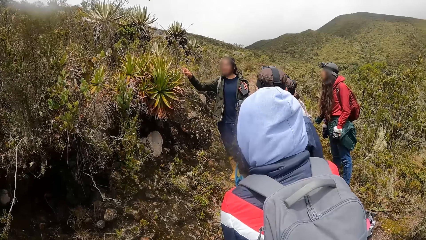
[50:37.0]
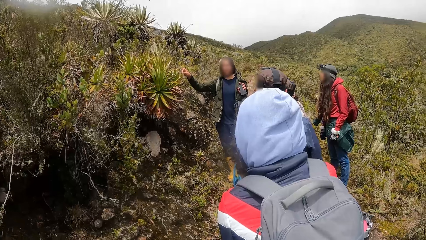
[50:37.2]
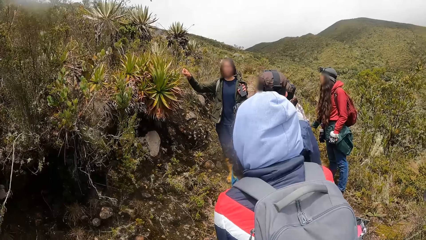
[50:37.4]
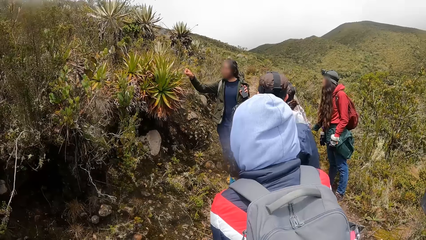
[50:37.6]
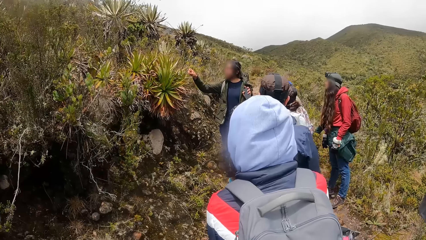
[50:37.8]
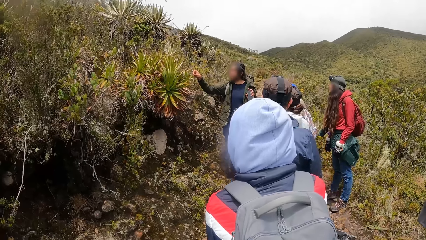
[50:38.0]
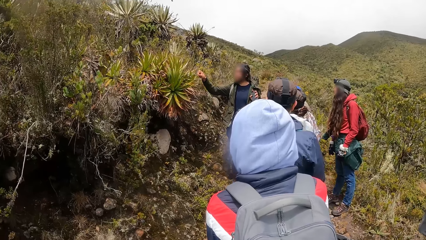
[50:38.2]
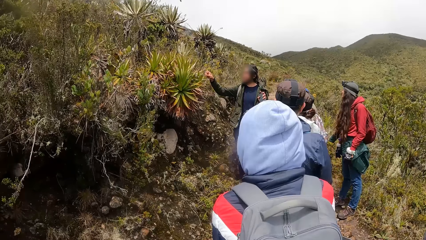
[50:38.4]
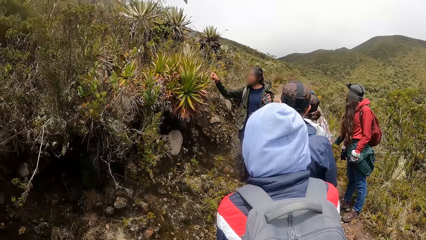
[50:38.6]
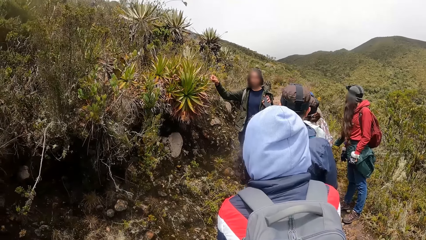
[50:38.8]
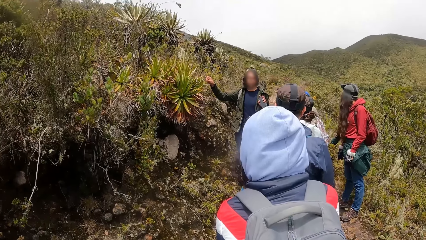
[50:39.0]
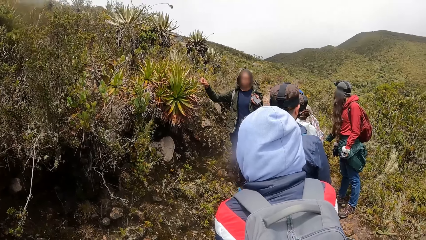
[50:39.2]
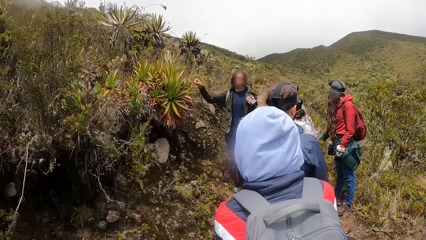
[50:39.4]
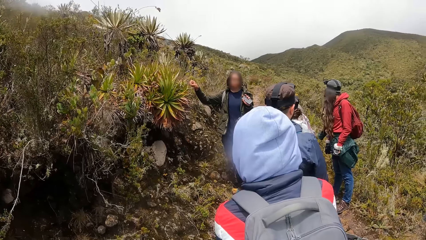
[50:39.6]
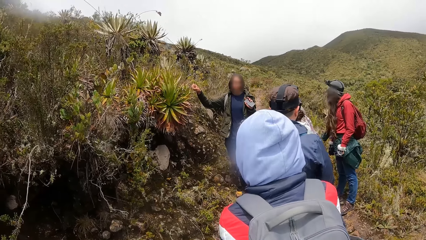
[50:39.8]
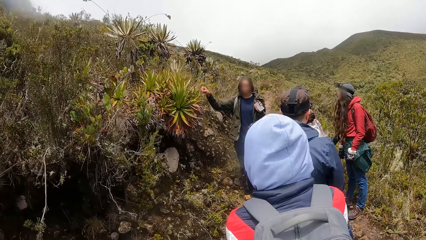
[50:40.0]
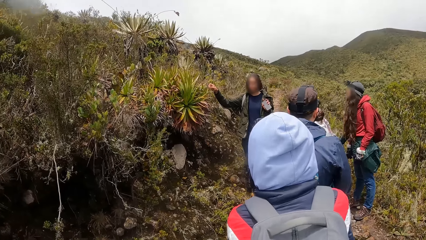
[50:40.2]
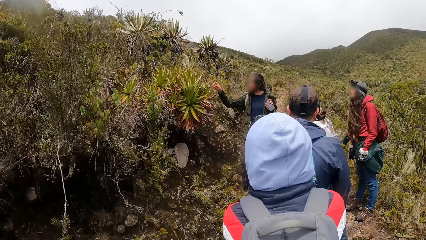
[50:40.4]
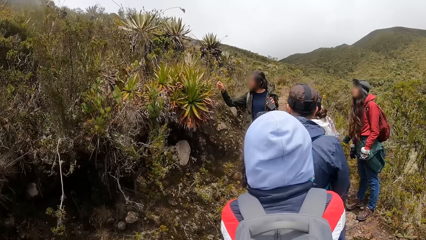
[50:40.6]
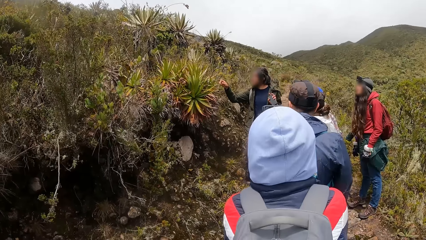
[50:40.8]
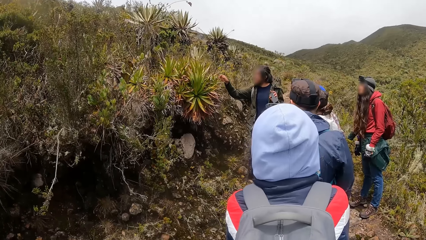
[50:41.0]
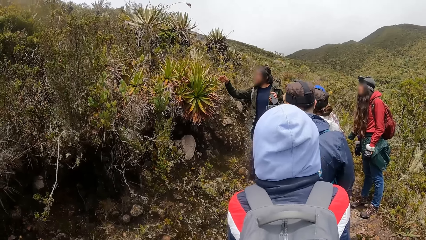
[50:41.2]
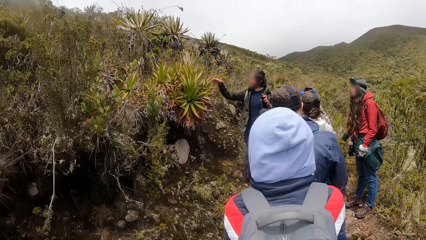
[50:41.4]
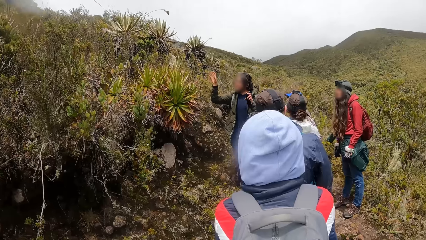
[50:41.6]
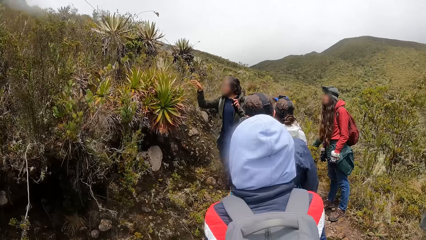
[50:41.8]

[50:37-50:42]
The man interacts with the tourists. The man gestures and converses.

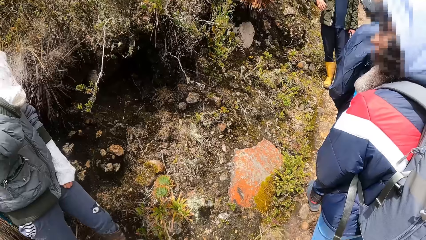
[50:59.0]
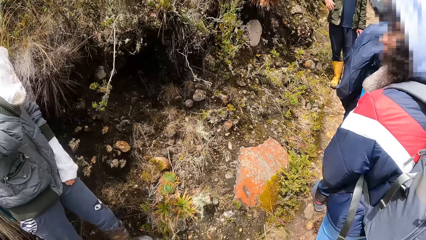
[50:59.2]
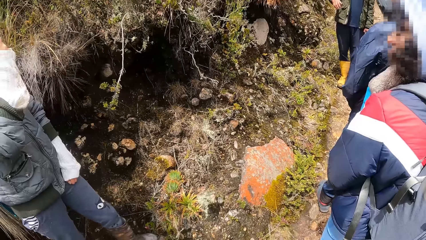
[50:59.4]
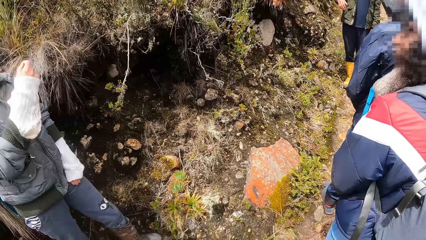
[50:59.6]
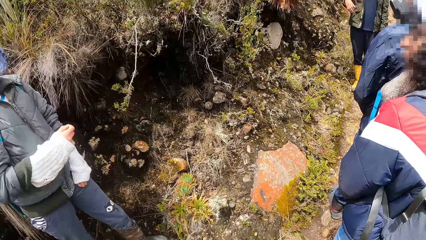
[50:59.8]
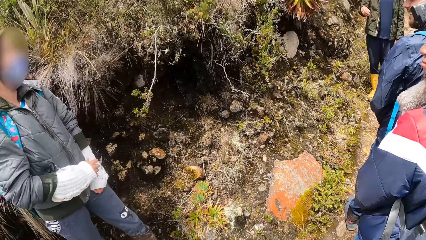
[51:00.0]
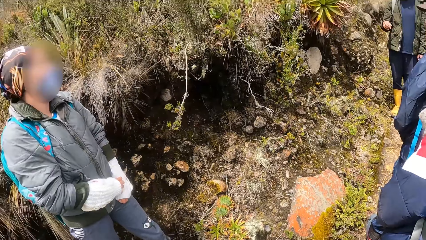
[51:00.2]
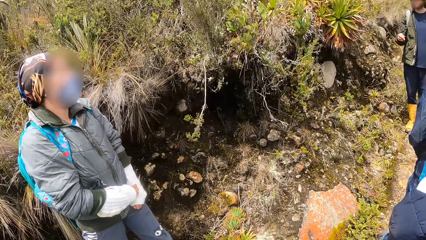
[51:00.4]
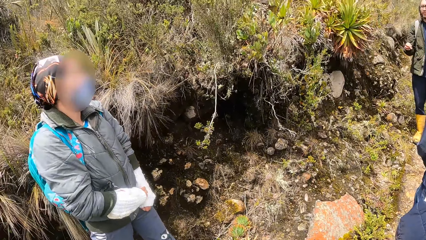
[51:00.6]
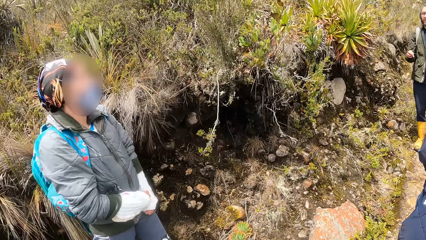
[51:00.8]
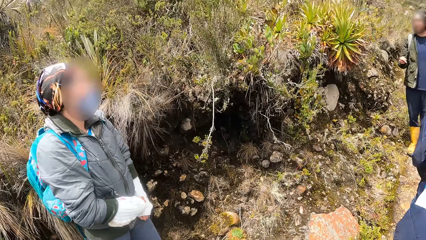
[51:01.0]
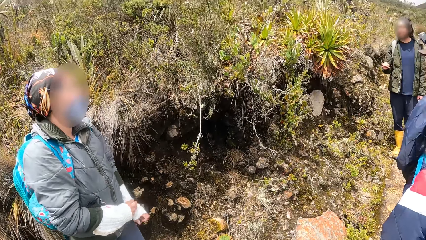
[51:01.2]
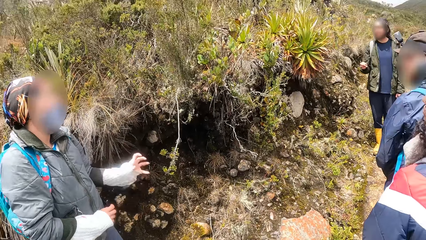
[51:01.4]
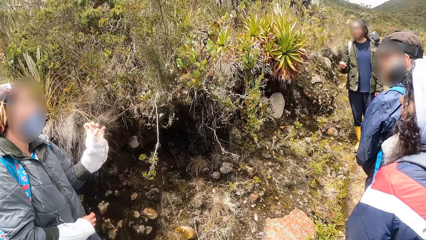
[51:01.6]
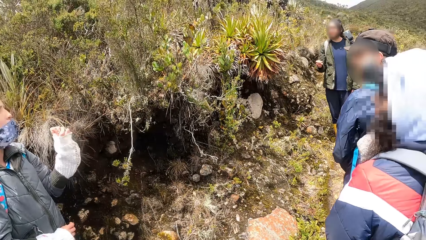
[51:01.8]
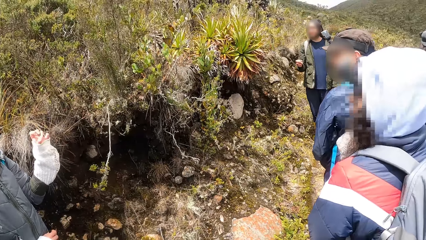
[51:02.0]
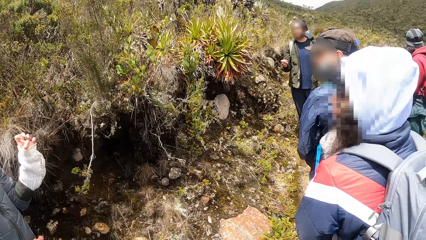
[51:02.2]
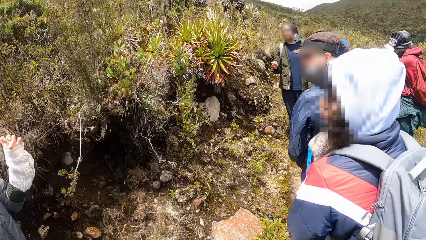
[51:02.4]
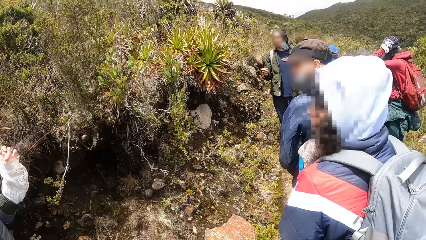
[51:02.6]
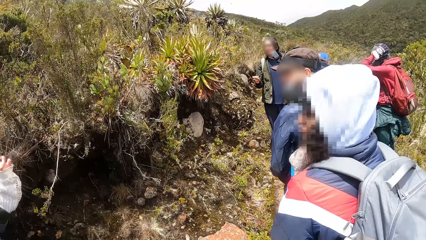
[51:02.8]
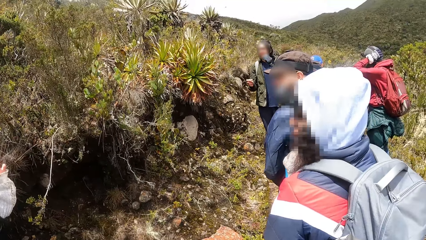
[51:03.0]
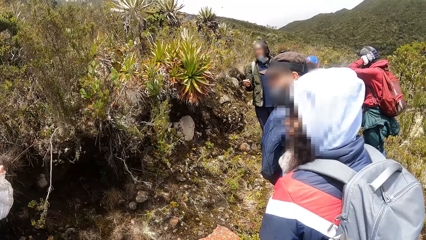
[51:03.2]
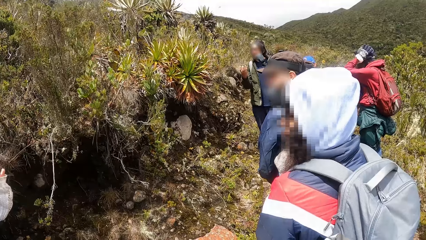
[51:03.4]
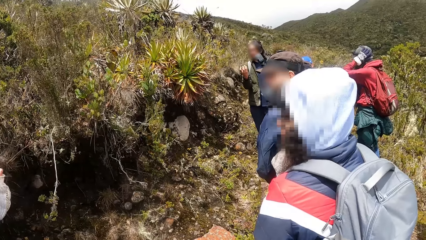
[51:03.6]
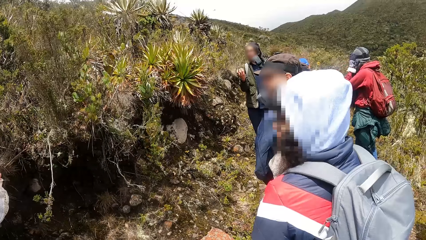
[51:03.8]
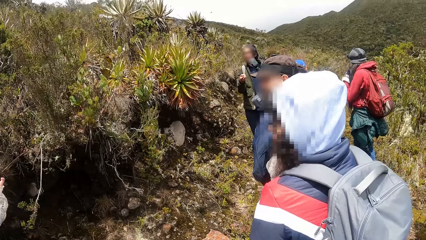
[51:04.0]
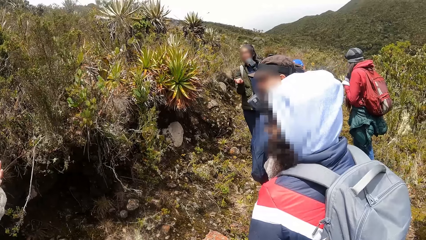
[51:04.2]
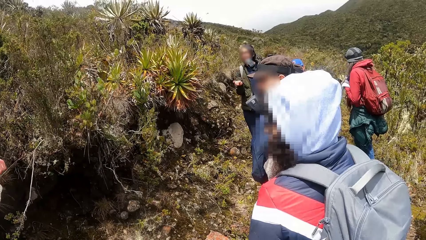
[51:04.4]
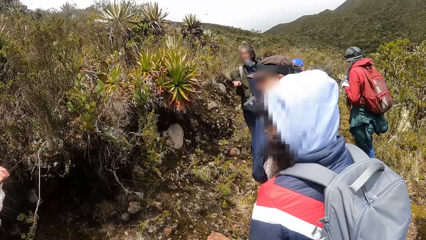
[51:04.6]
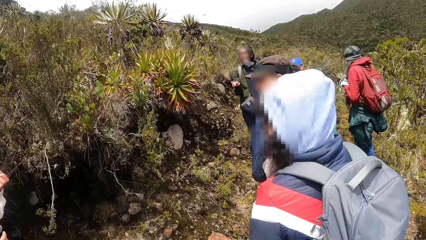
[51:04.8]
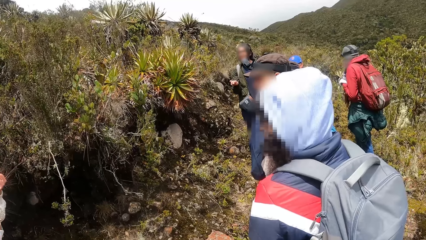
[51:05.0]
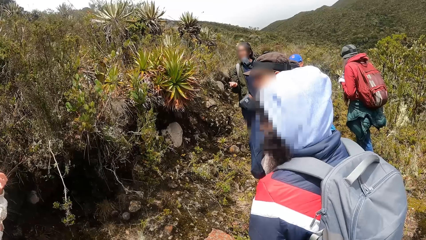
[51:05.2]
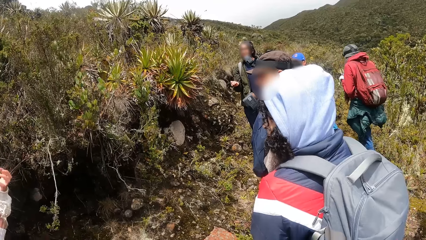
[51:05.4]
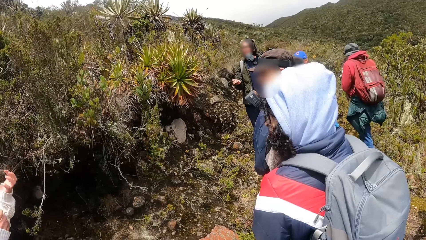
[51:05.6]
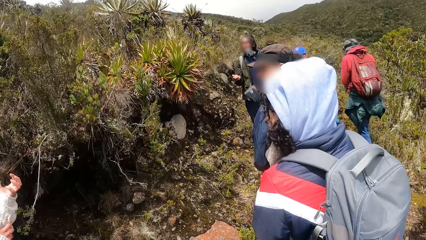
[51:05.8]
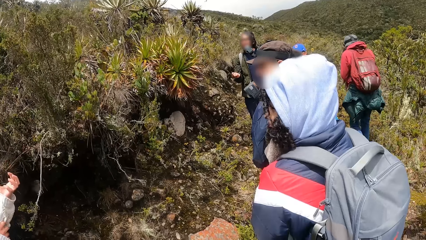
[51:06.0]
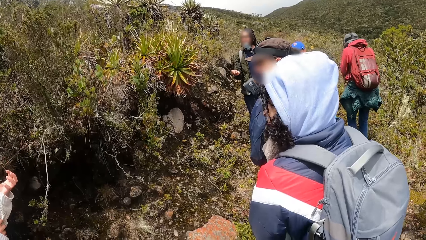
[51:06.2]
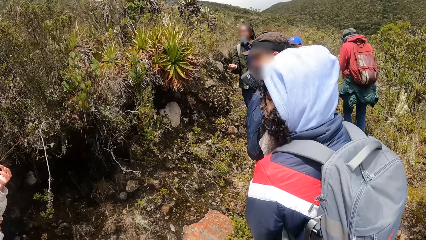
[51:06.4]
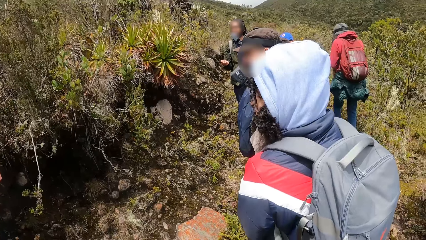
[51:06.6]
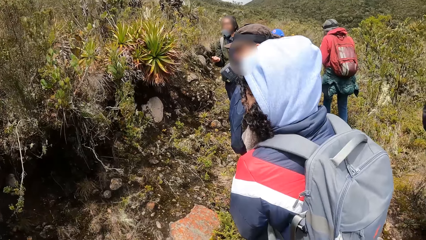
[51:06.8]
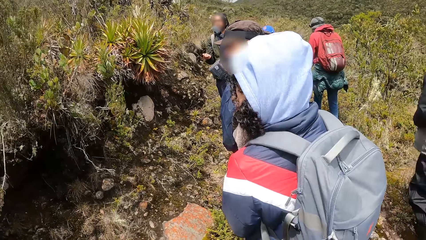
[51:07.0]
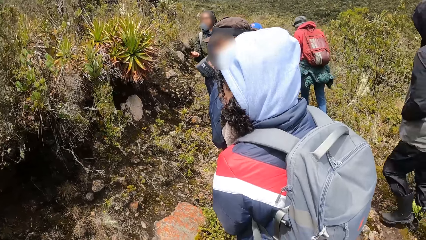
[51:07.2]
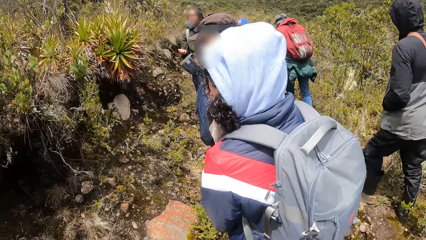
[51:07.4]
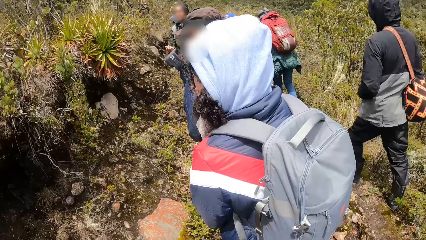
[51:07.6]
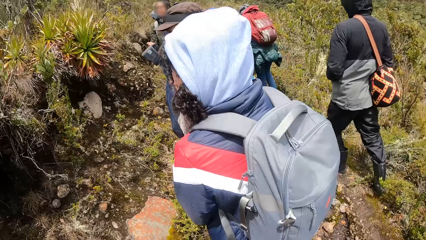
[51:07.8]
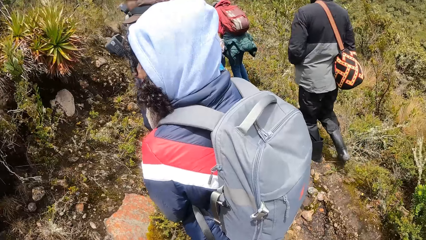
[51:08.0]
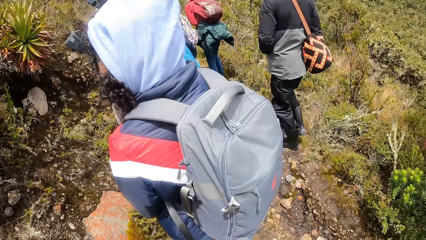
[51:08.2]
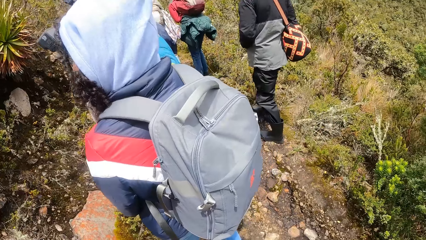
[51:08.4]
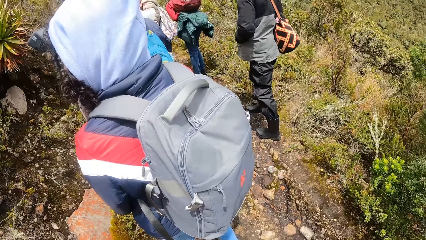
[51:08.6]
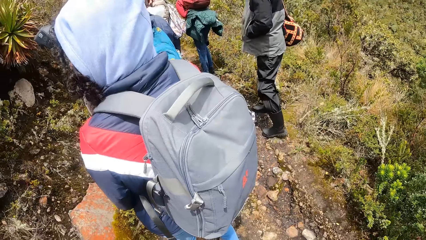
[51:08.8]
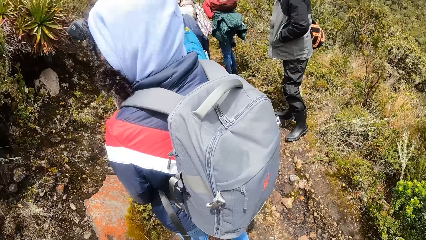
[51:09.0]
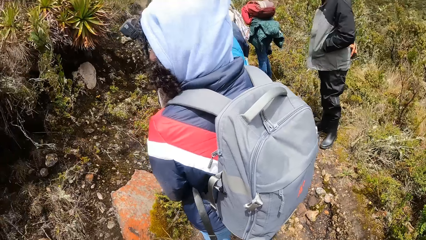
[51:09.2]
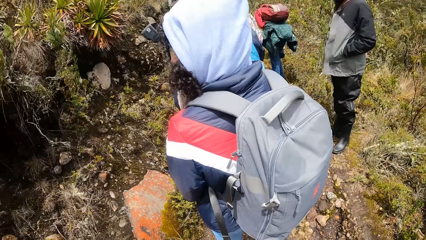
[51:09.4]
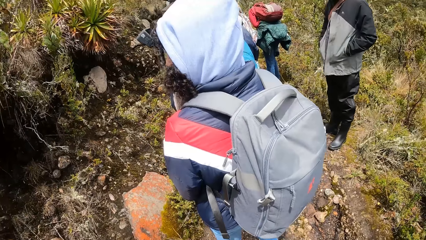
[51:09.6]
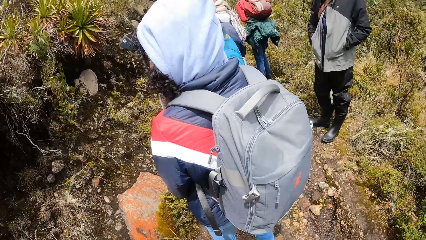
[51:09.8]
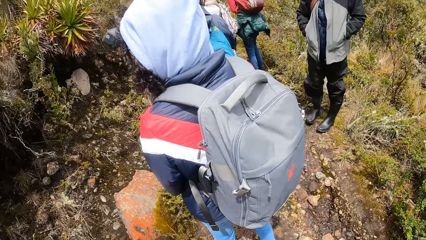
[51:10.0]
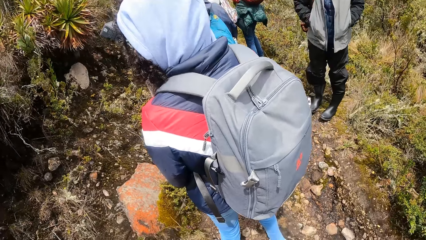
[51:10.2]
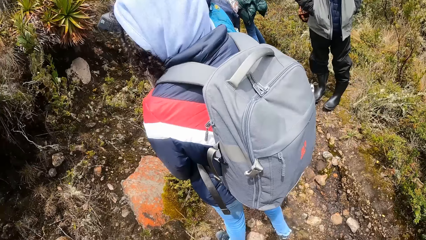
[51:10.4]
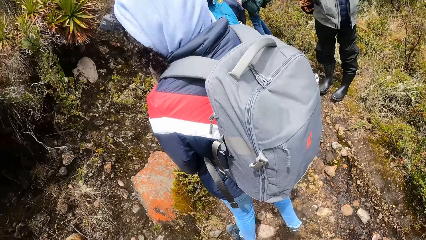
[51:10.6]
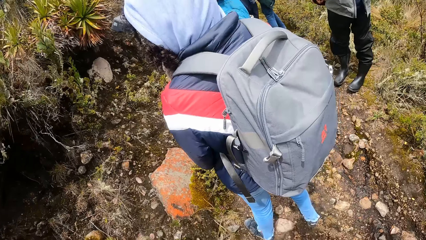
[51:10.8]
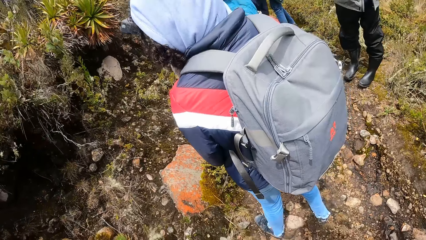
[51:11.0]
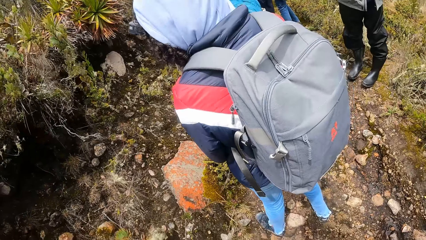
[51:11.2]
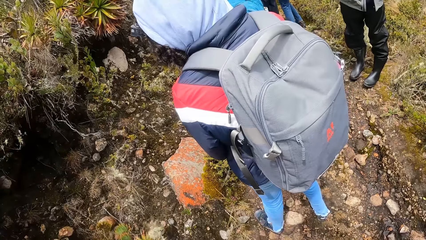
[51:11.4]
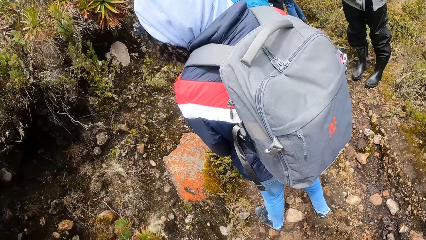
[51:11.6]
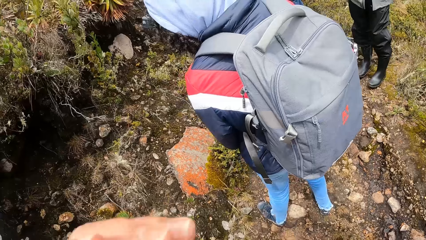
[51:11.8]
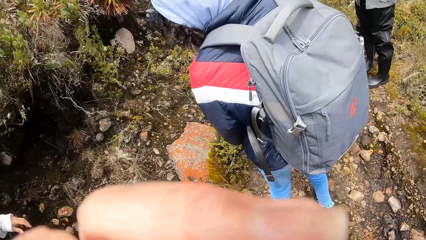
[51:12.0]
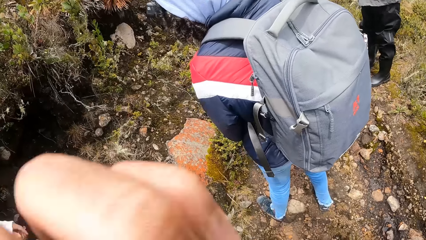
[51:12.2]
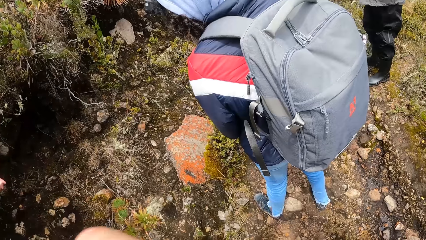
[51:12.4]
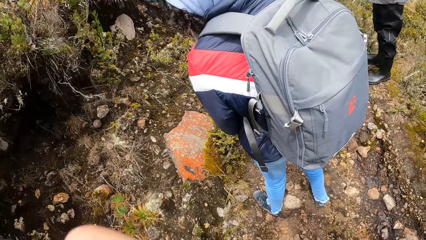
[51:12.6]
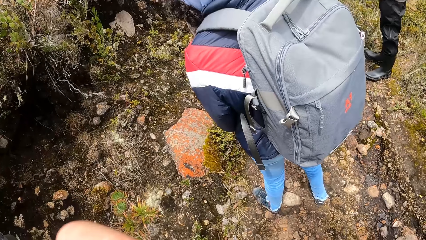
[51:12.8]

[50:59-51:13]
A lady stands beside the camera wearer. The lady interacts with the tourists. The lady gestures and converses. Another lady steps forward on the hill path. A man walks after the second lady on the path. The second lady bends on the footpath. The man stands on the footpath. The second lady stands upright. The man stares round on the hillside.
